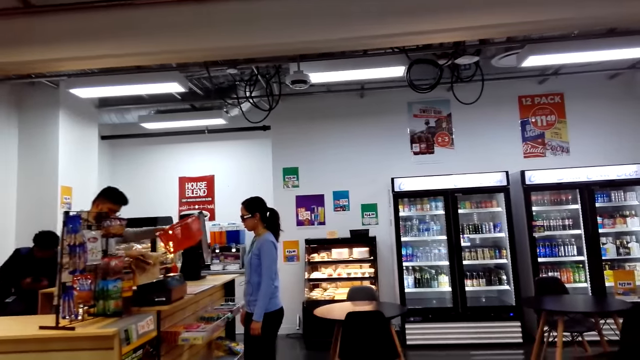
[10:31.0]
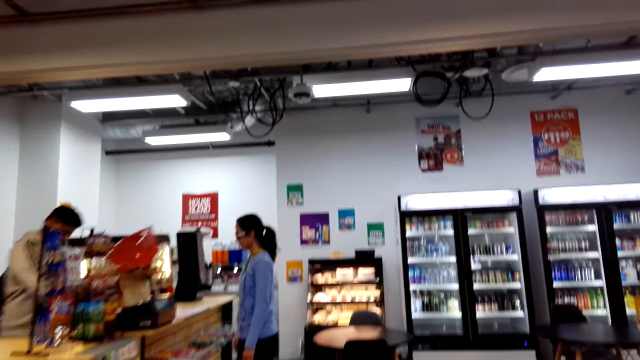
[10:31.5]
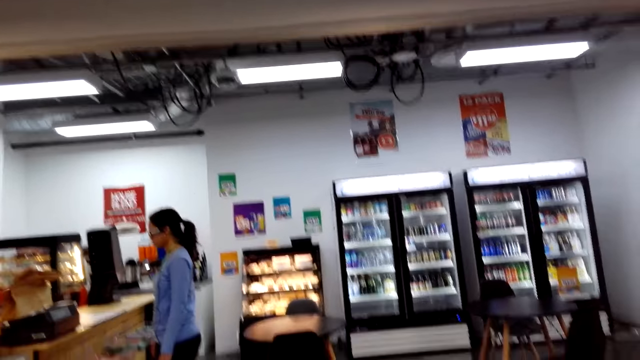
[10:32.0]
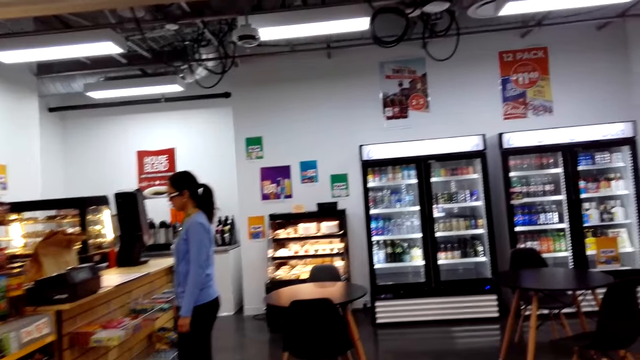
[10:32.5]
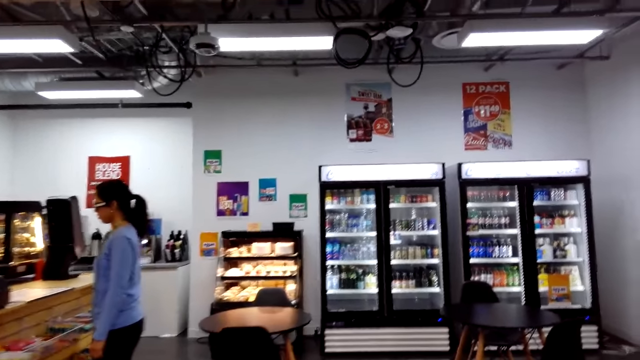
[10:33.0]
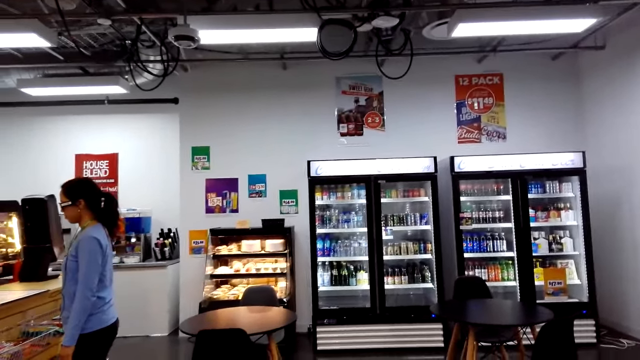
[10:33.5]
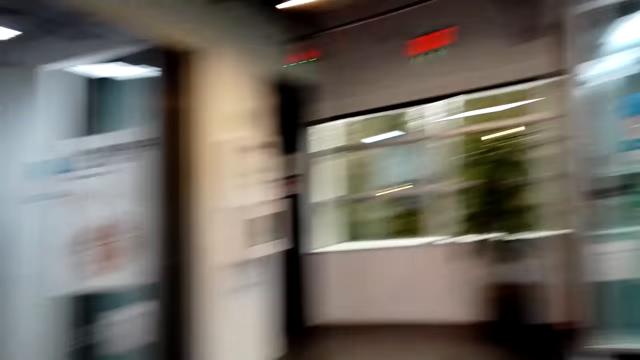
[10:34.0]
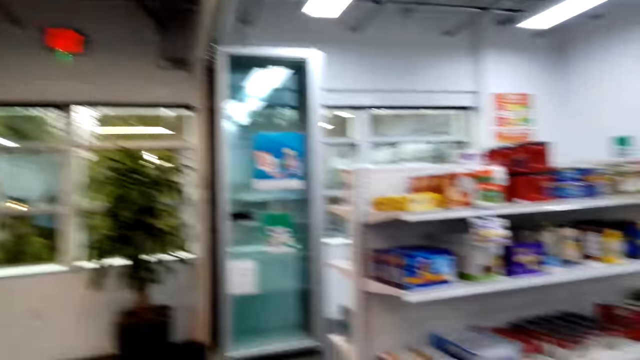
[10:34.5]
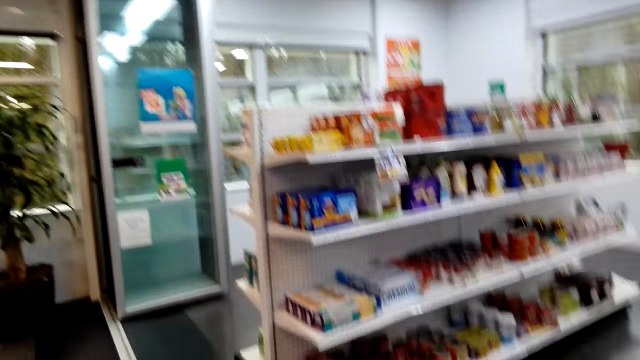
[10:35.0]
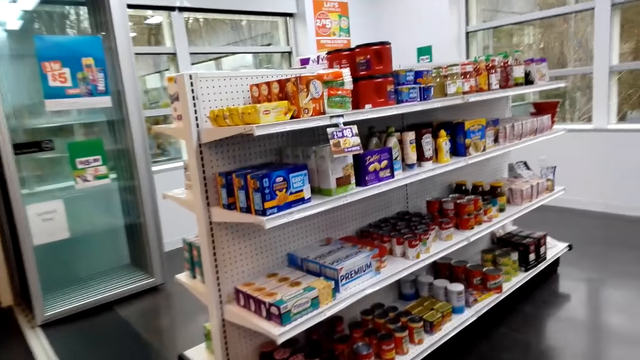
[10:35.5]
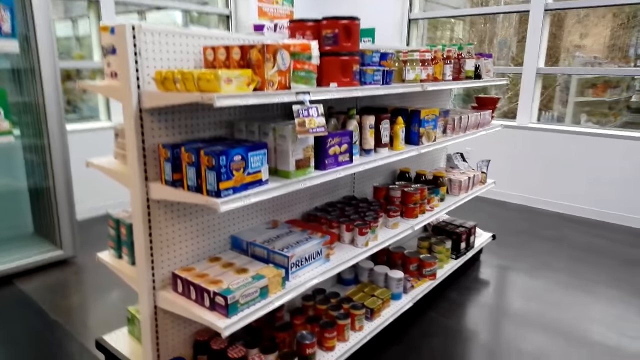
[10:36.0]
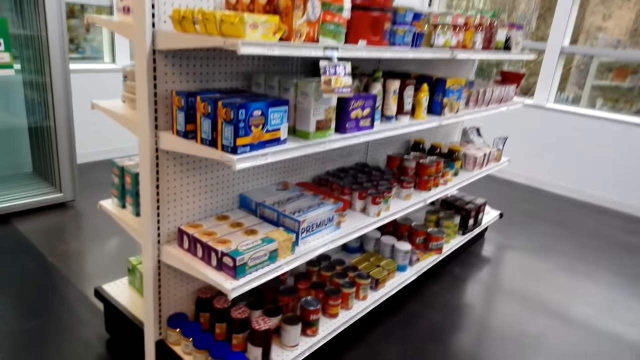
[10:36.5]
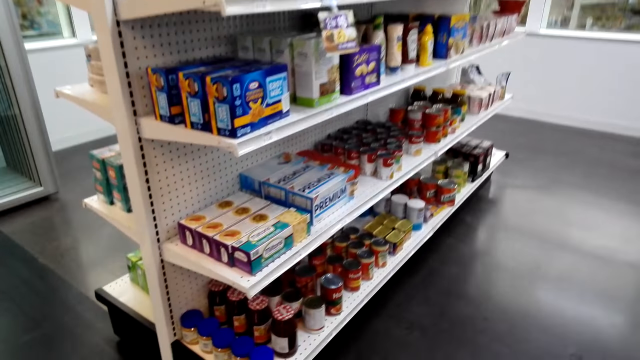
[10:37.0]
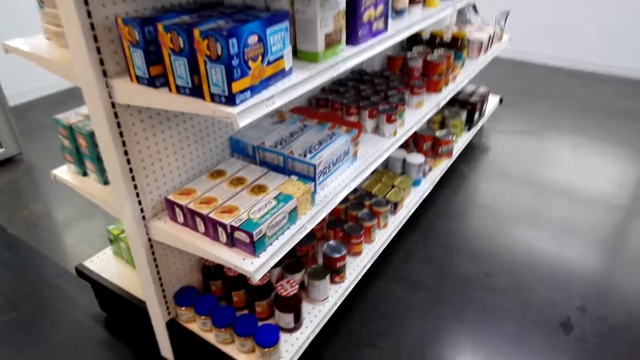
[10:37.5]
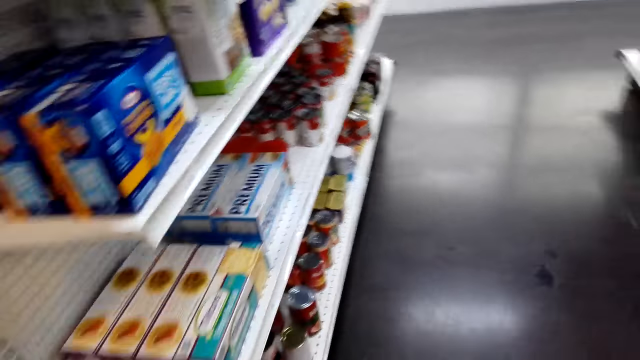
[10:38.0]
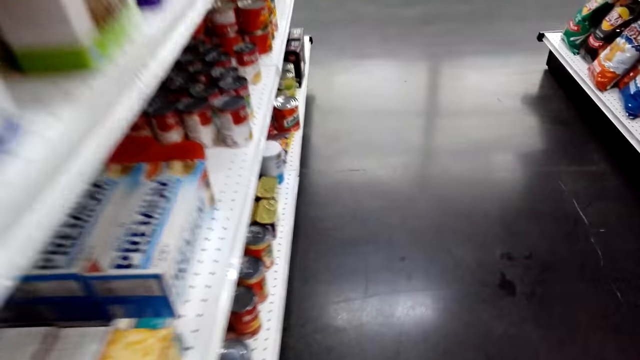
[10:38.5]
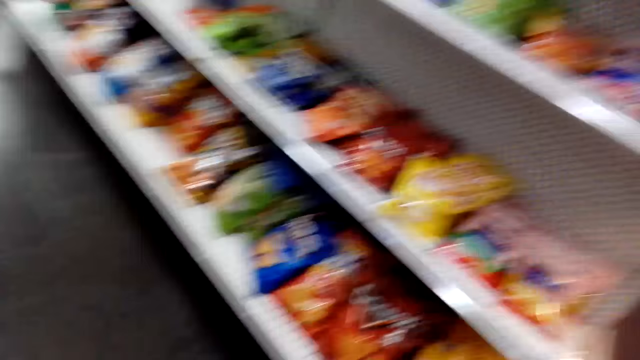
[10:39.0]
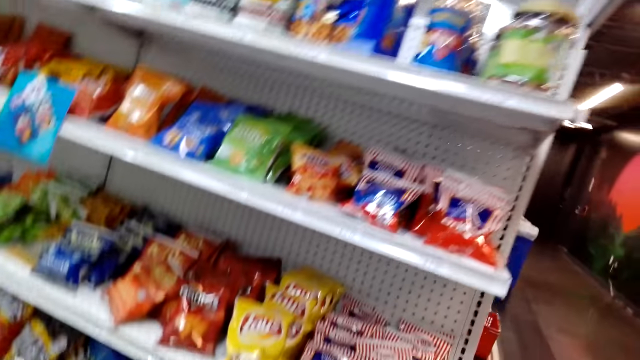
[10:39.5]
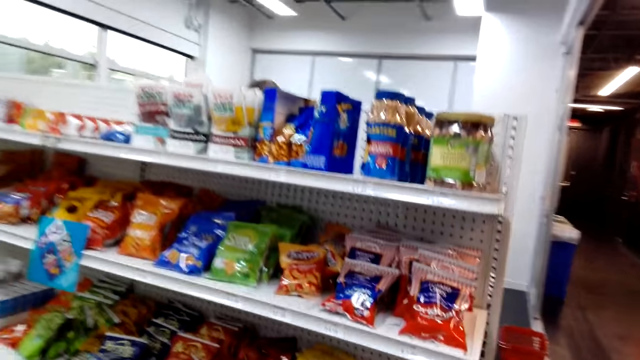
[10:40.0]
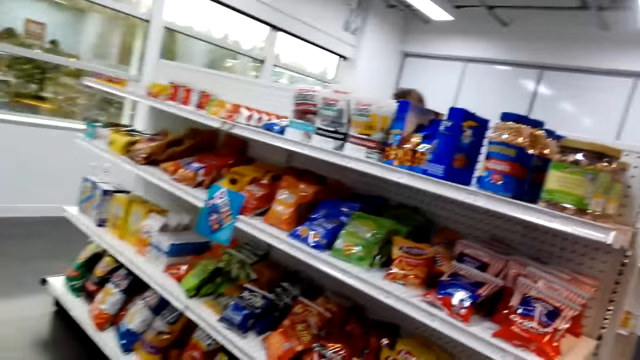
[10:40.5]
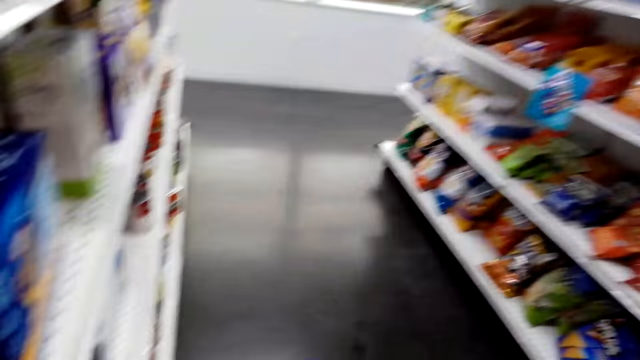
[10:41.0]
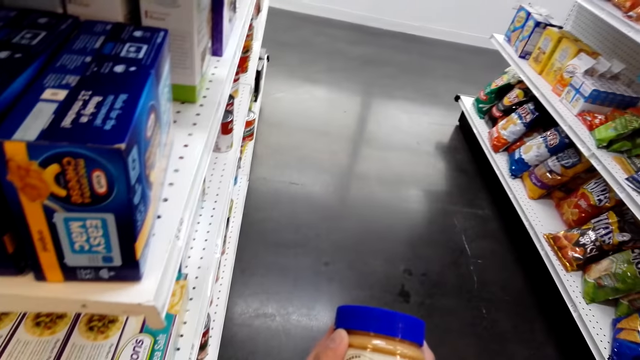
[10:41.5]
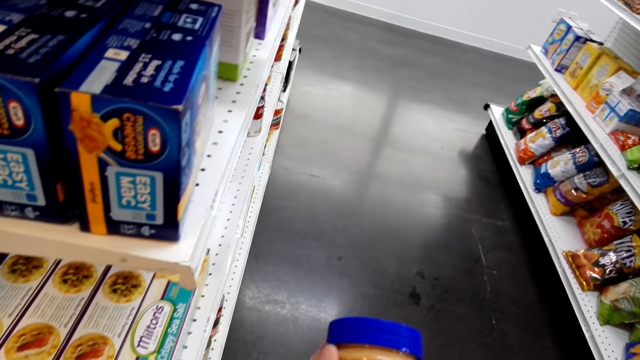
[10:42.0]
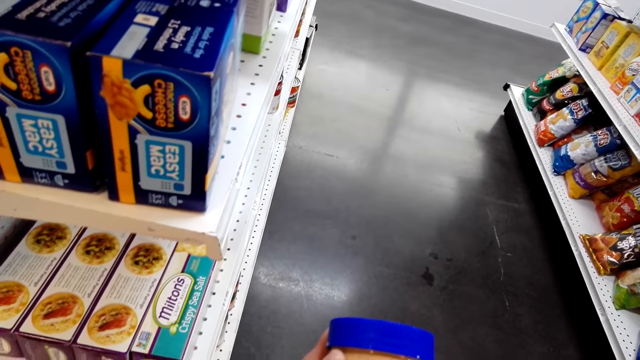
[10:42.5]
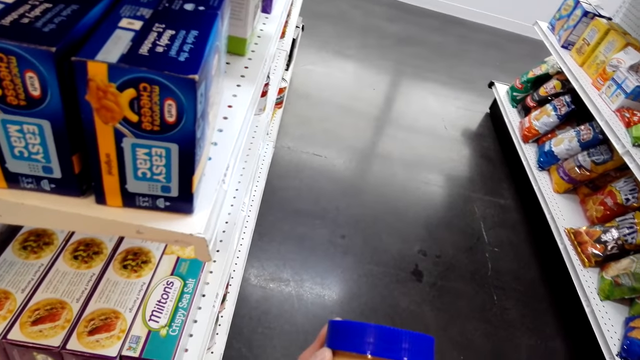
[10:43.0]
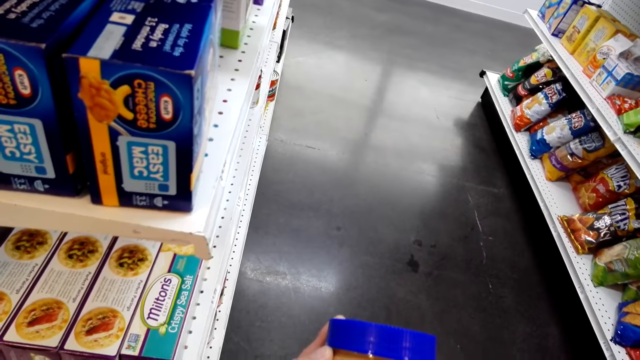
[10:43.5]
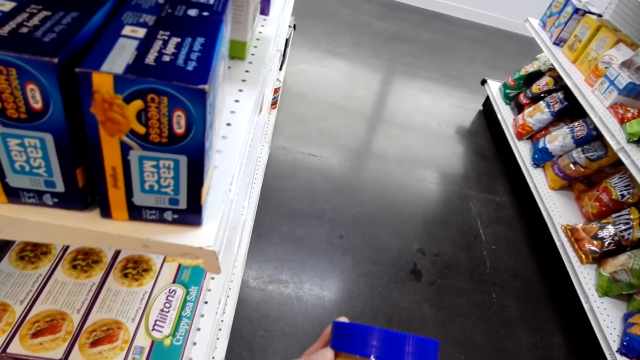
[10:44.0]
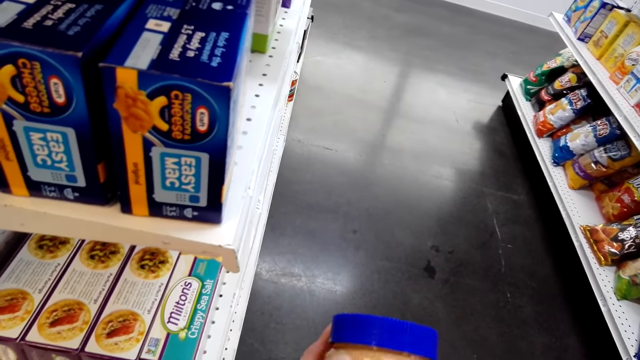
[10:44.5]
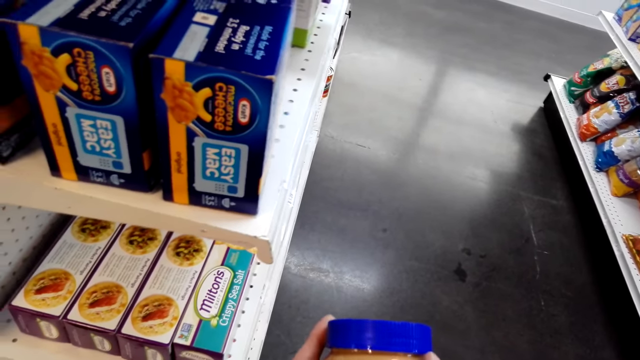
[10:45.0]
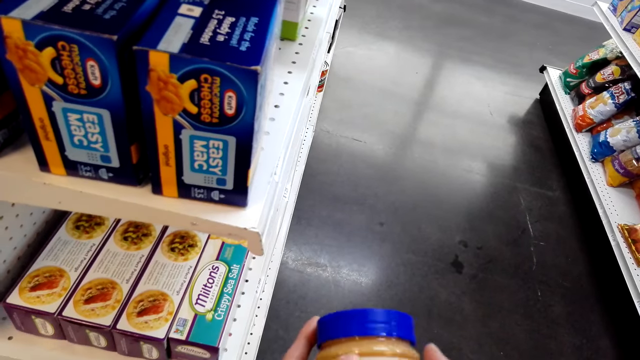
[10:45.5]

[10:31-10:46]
The camera wearer turns right. They walk forward. They bend forward. They pick up a bottle of peanut or peanut butter from the shelf. They hold the bottle of peanut in the hand.

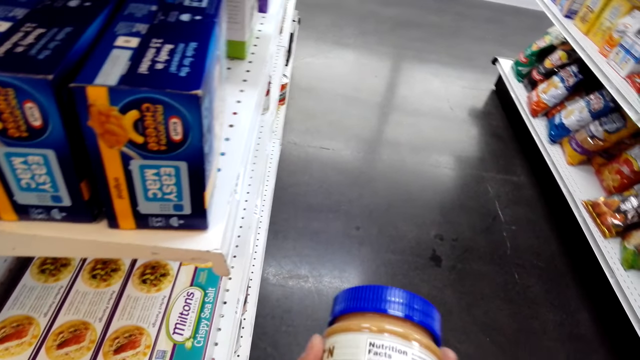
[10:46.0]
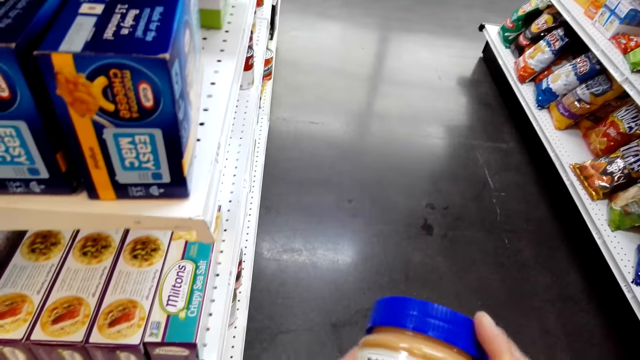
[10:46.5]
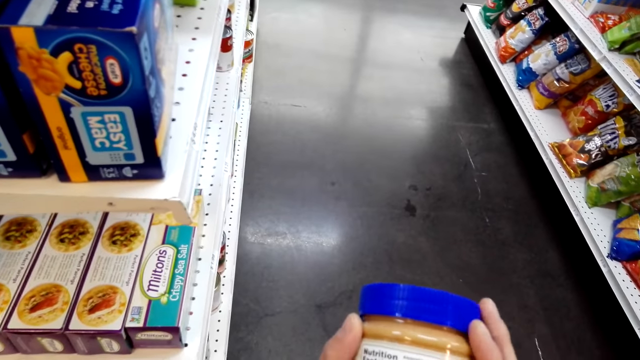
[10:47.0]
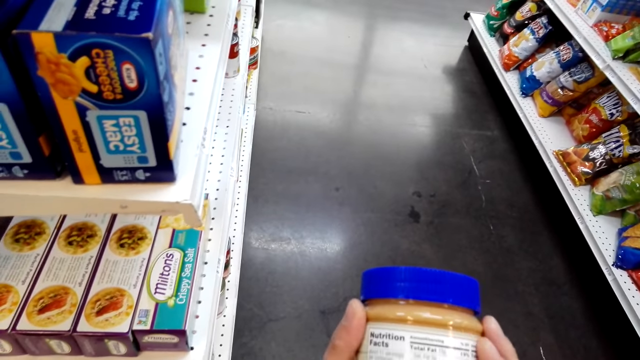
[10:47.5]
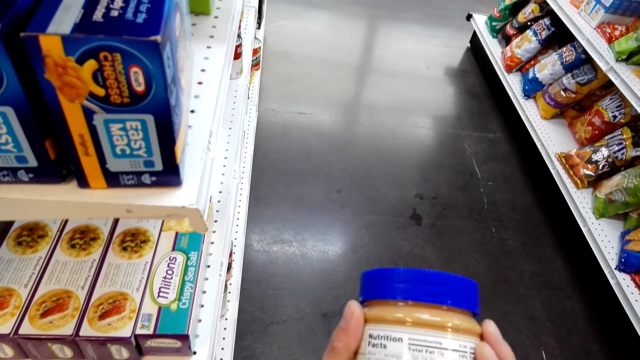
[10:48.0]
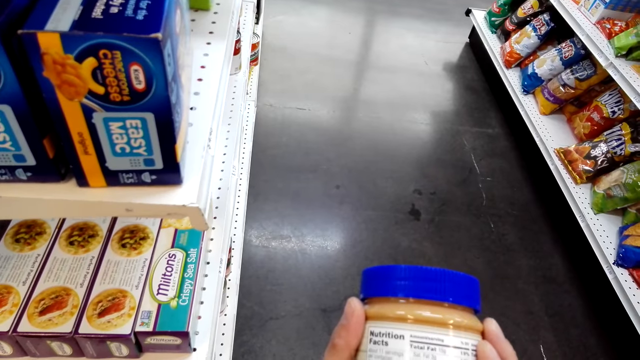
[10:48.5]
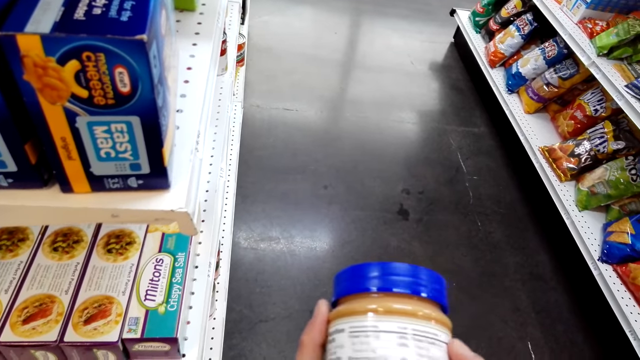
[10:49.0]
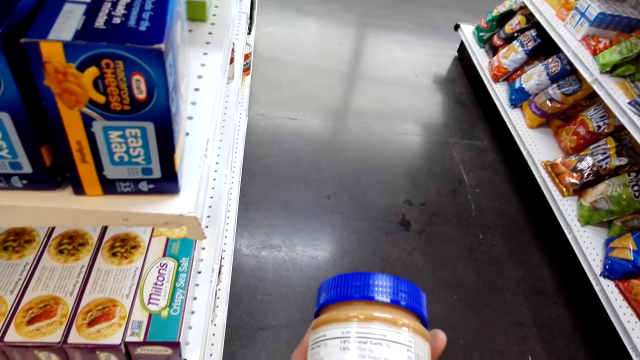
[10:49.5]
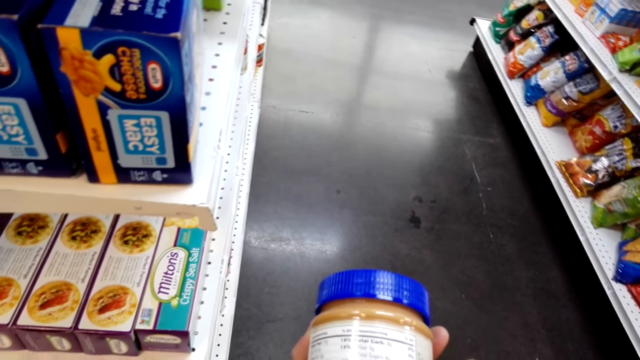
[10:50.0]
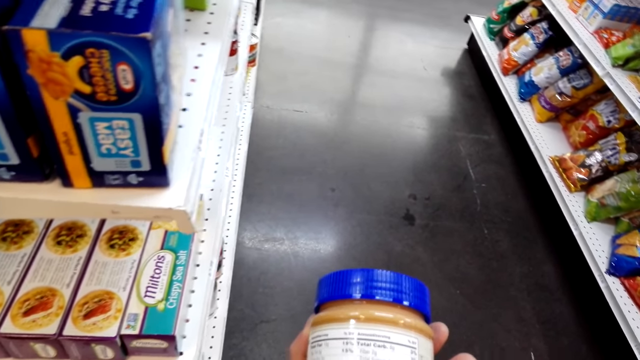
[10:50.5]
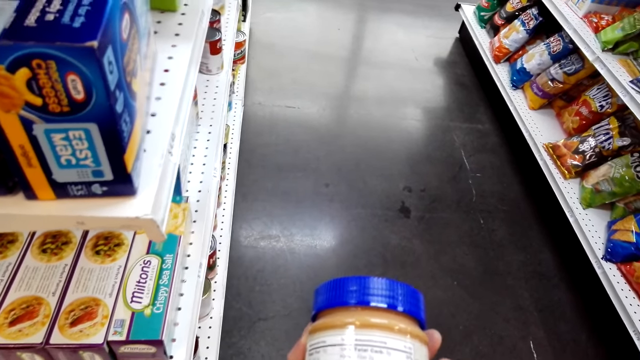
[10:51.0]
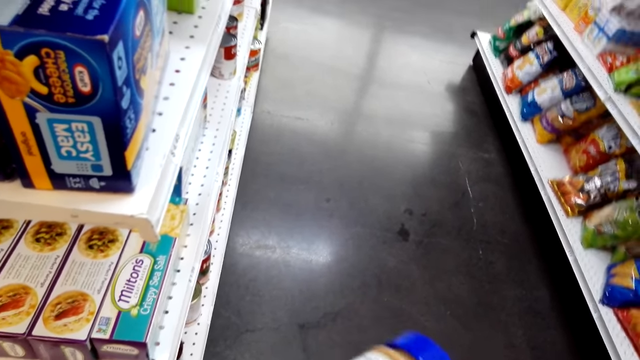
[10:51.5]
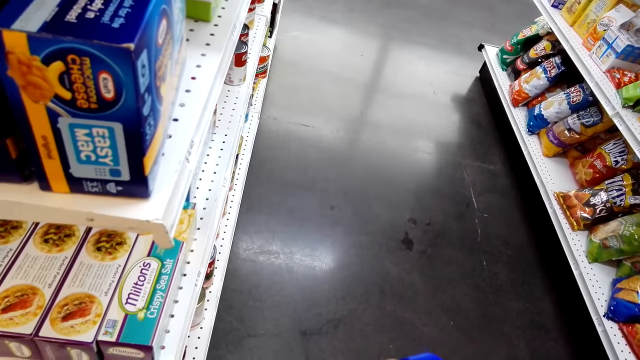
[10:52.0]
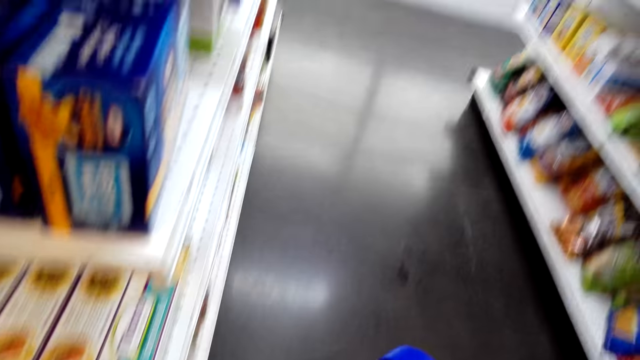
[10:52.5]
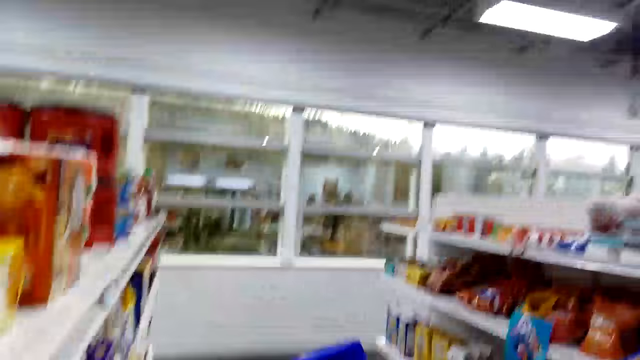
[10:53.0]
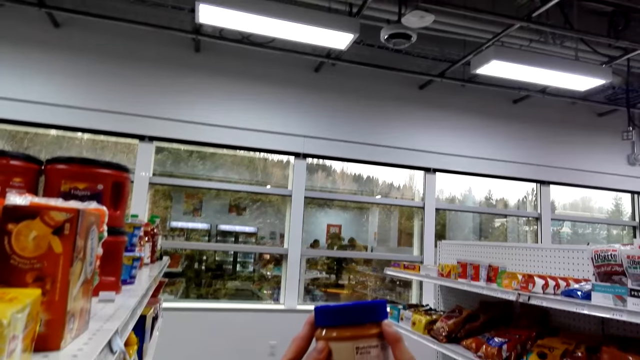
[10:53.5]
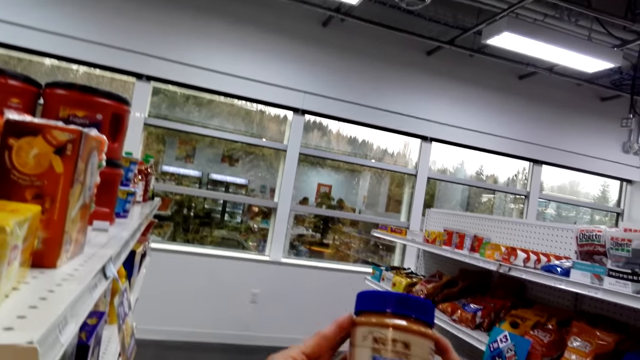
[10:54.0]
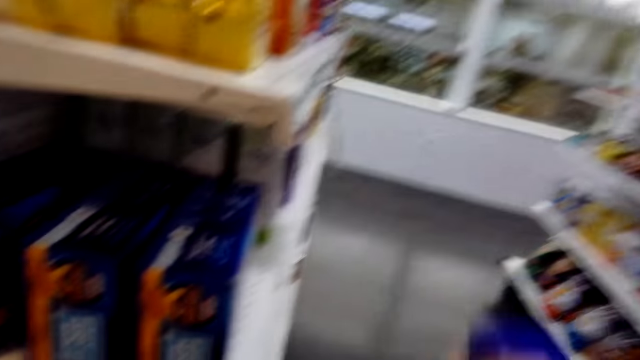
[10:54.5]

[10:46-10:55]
The camera wearer returns the peanut butter.
